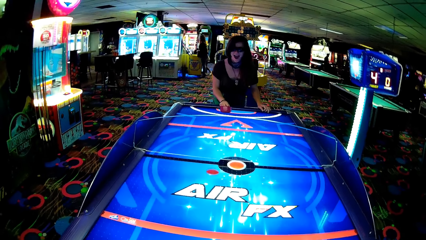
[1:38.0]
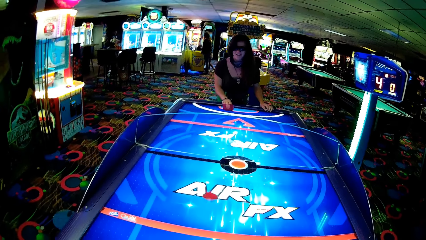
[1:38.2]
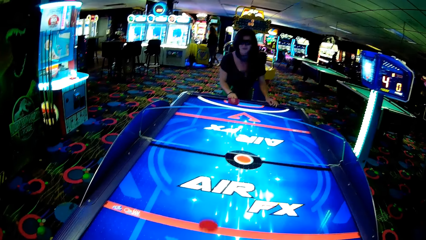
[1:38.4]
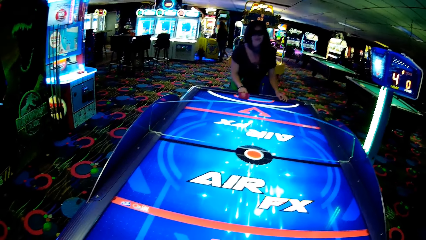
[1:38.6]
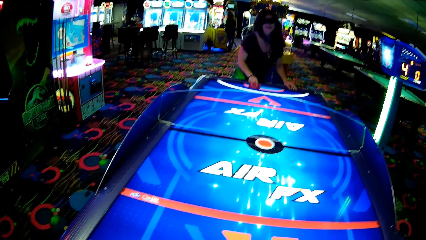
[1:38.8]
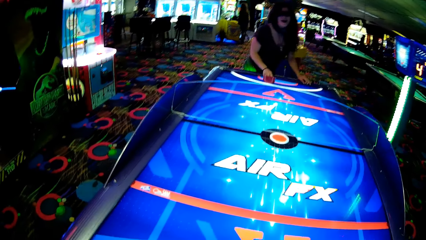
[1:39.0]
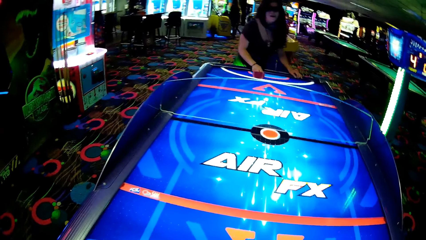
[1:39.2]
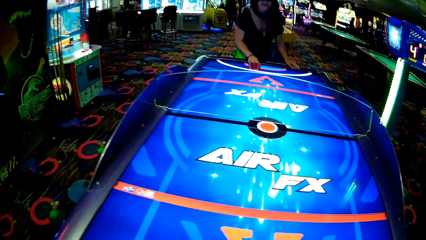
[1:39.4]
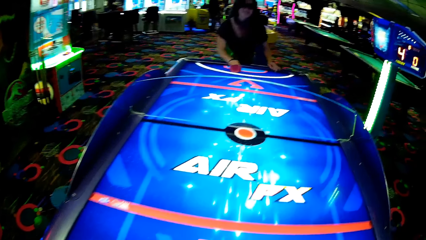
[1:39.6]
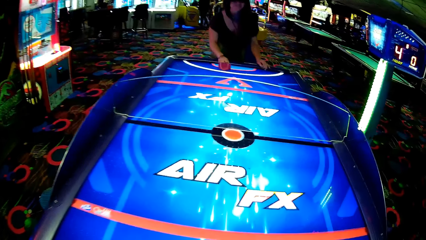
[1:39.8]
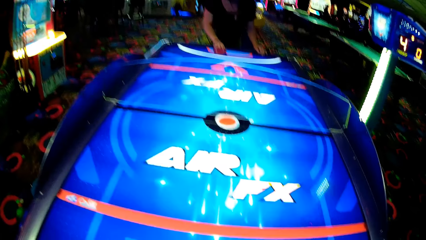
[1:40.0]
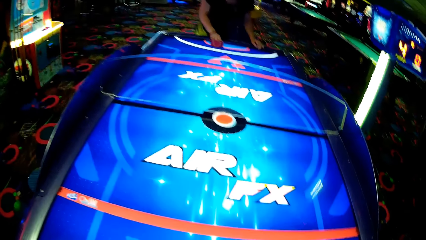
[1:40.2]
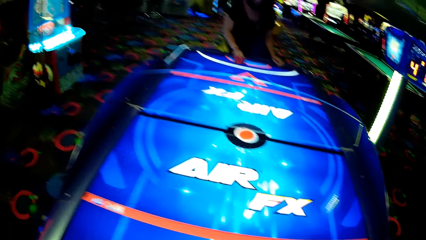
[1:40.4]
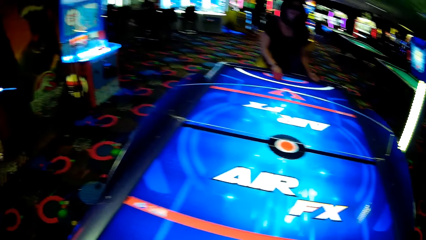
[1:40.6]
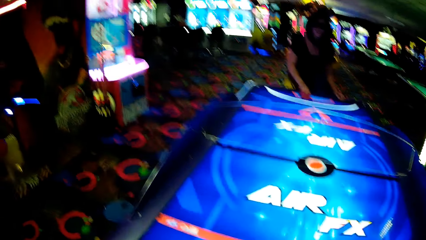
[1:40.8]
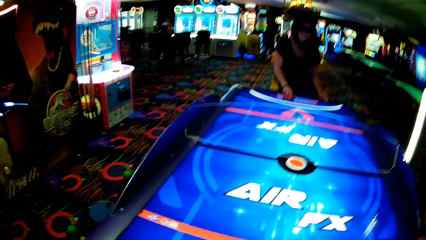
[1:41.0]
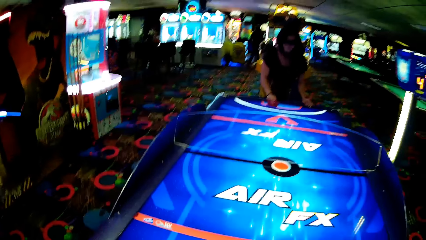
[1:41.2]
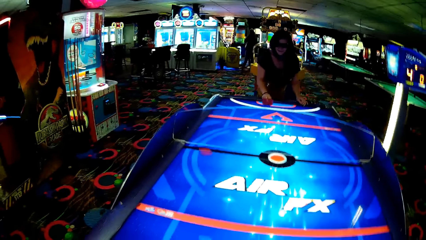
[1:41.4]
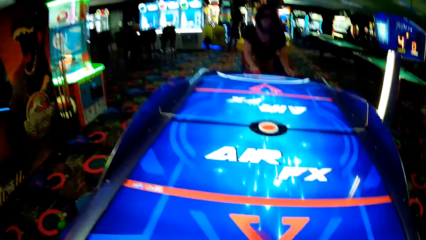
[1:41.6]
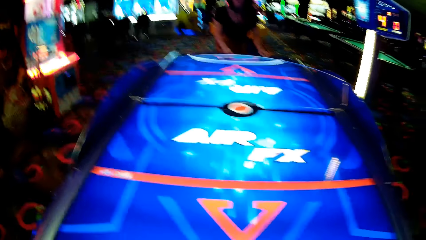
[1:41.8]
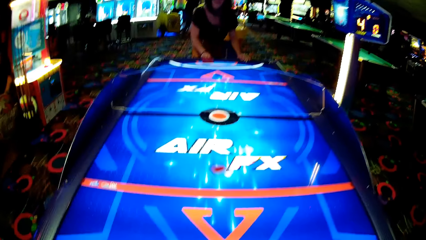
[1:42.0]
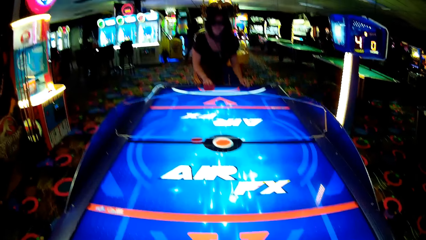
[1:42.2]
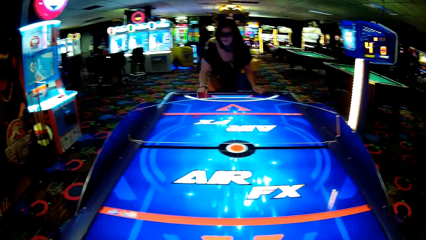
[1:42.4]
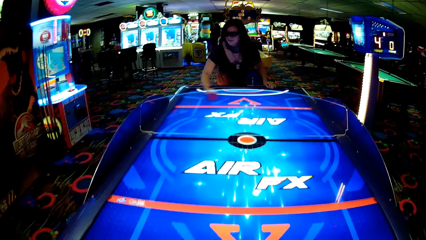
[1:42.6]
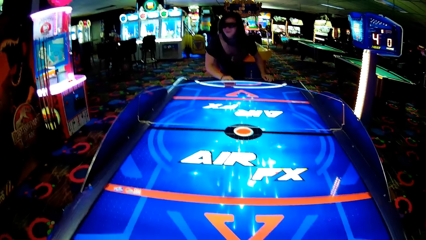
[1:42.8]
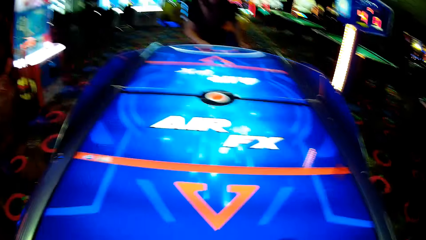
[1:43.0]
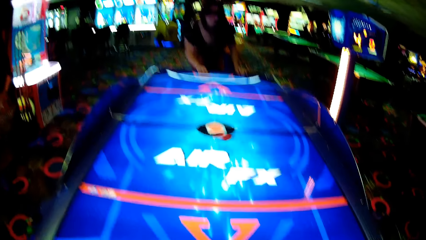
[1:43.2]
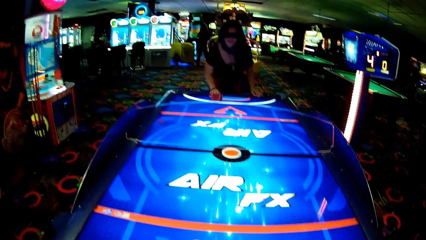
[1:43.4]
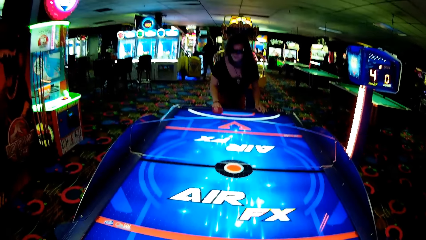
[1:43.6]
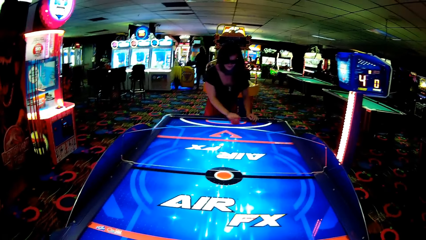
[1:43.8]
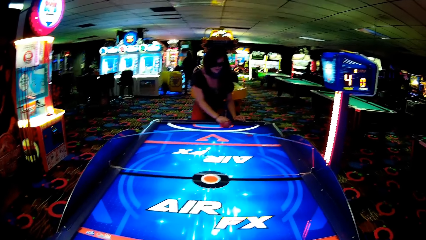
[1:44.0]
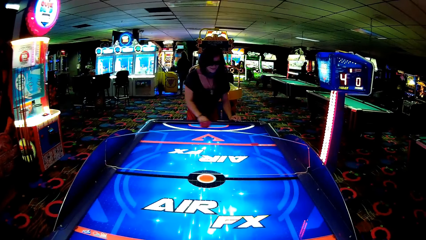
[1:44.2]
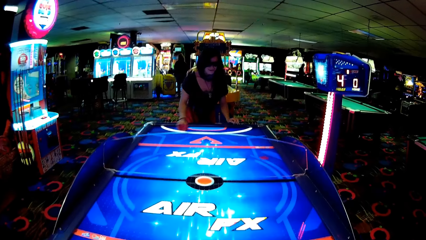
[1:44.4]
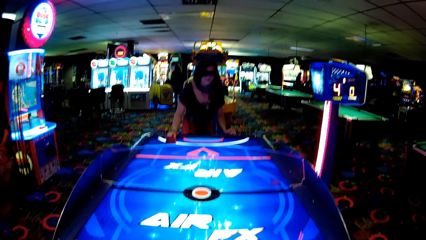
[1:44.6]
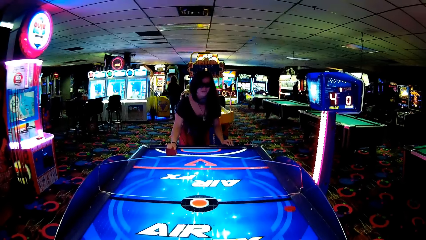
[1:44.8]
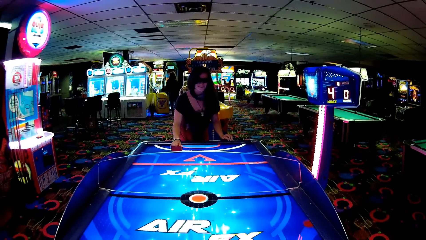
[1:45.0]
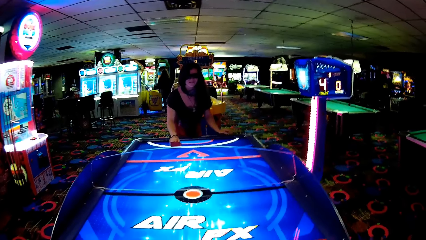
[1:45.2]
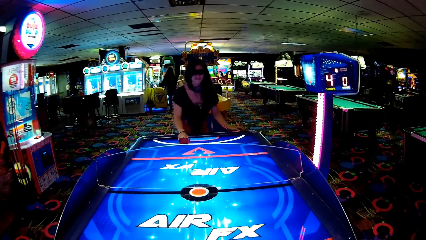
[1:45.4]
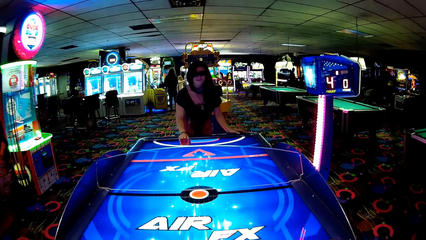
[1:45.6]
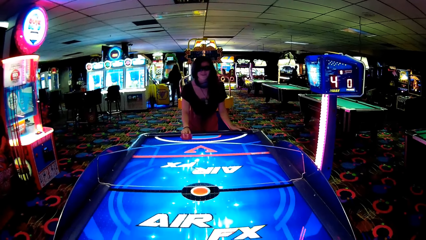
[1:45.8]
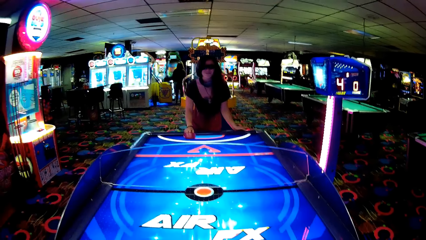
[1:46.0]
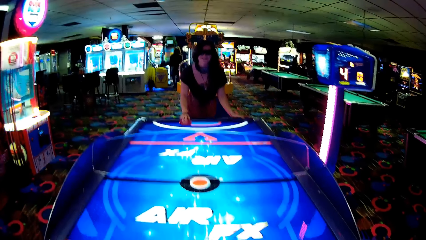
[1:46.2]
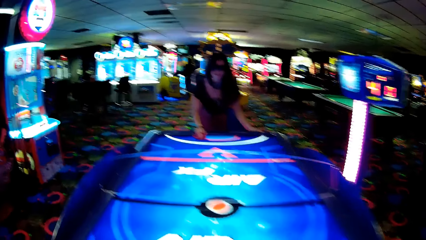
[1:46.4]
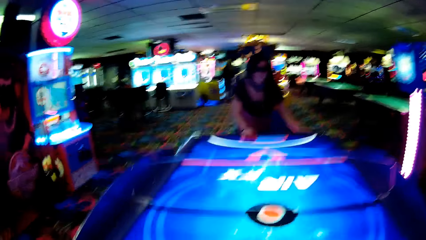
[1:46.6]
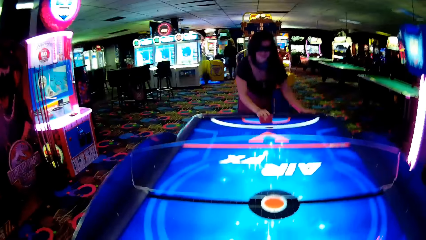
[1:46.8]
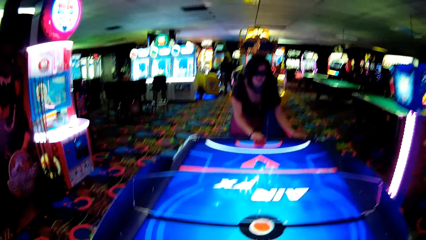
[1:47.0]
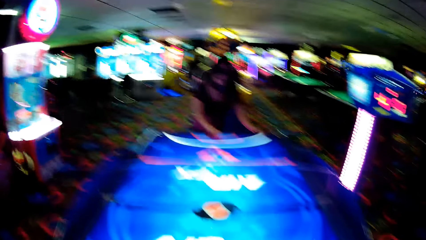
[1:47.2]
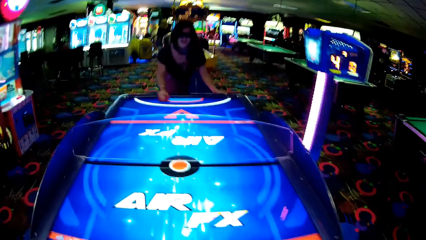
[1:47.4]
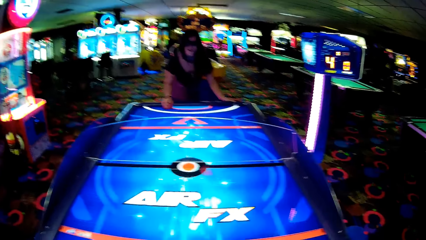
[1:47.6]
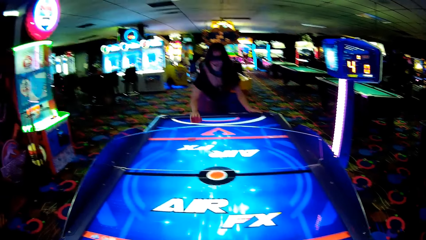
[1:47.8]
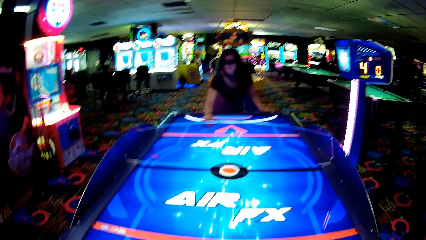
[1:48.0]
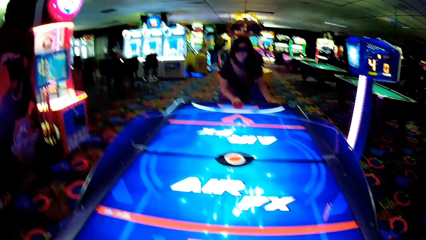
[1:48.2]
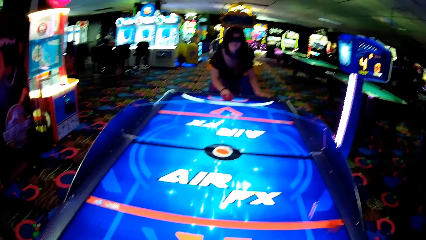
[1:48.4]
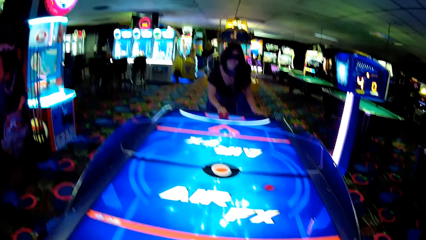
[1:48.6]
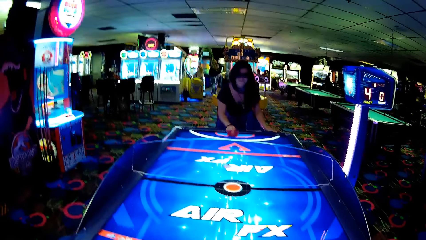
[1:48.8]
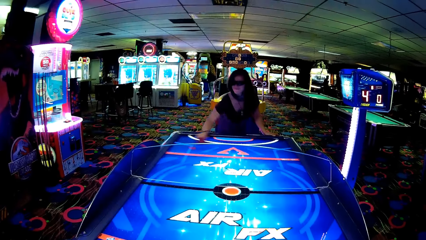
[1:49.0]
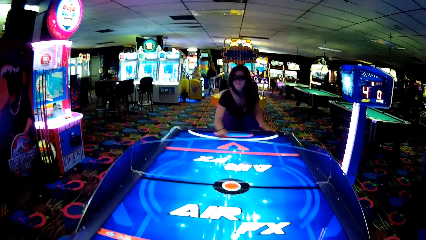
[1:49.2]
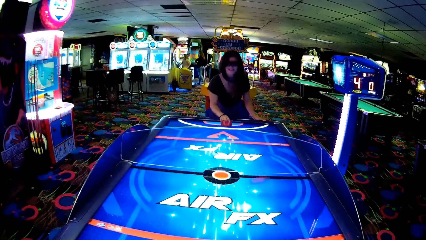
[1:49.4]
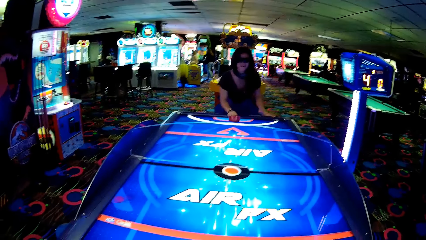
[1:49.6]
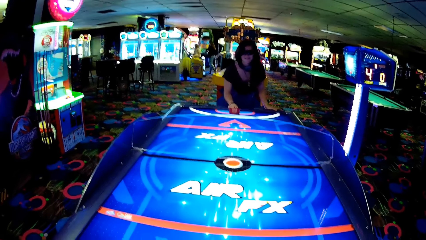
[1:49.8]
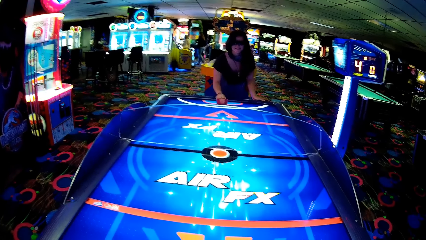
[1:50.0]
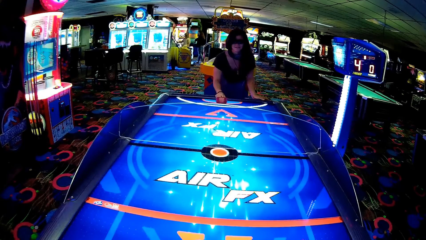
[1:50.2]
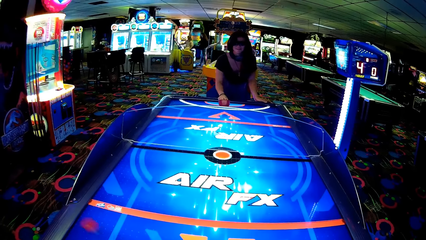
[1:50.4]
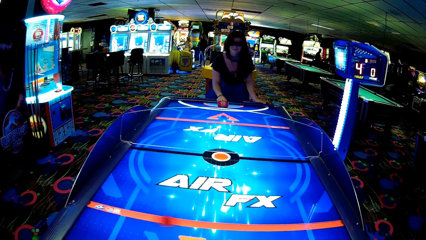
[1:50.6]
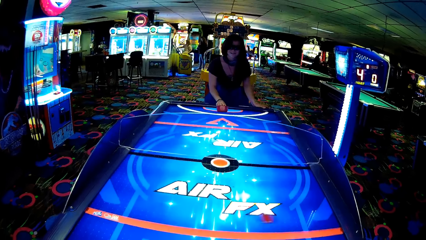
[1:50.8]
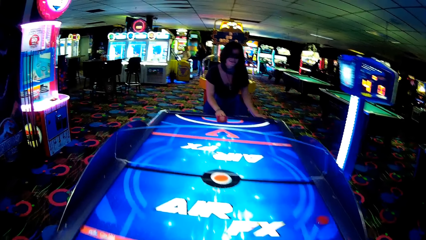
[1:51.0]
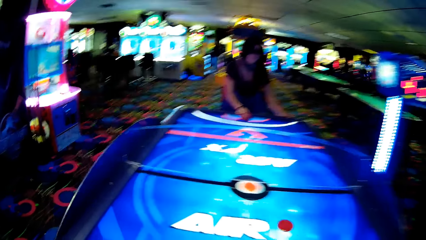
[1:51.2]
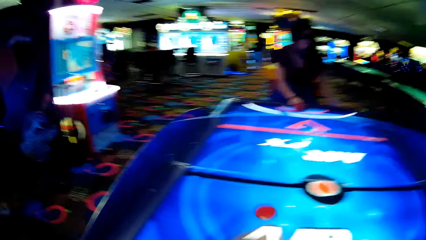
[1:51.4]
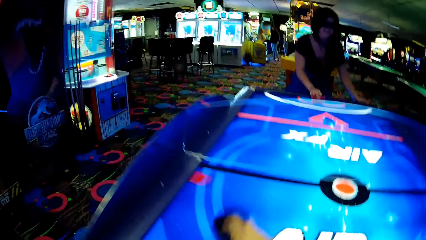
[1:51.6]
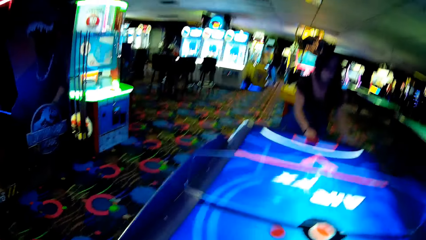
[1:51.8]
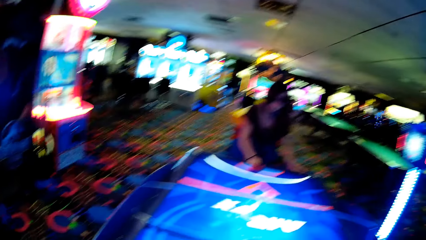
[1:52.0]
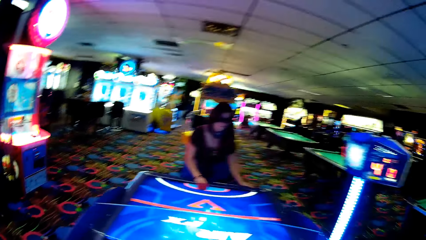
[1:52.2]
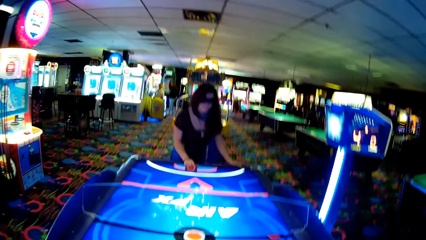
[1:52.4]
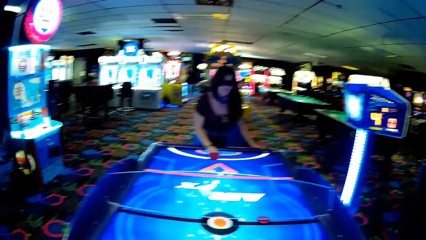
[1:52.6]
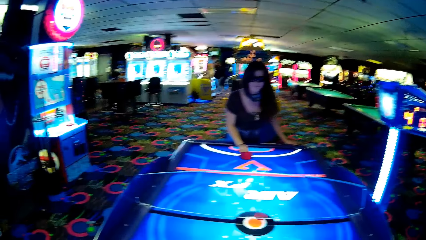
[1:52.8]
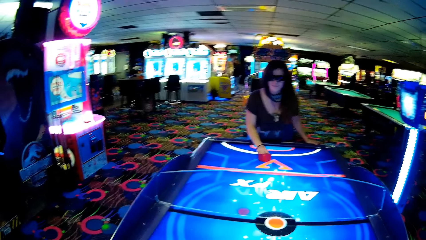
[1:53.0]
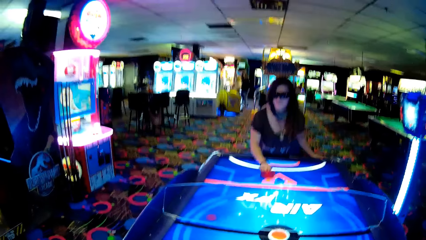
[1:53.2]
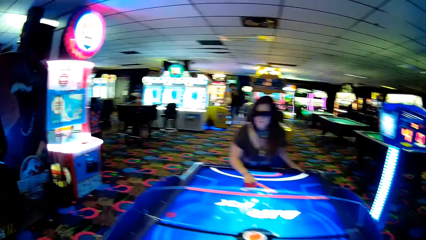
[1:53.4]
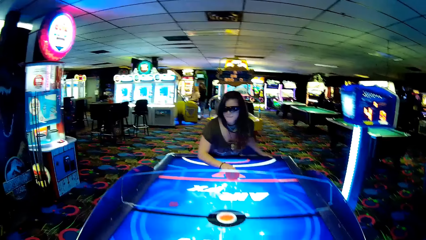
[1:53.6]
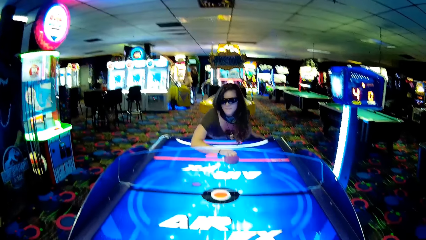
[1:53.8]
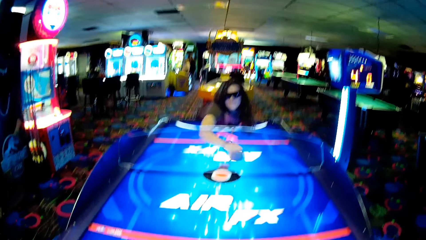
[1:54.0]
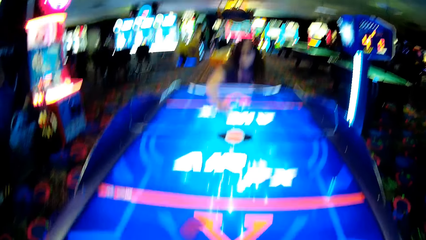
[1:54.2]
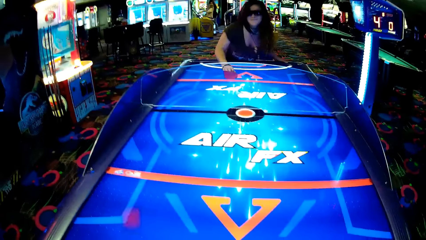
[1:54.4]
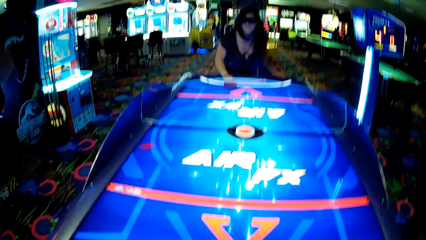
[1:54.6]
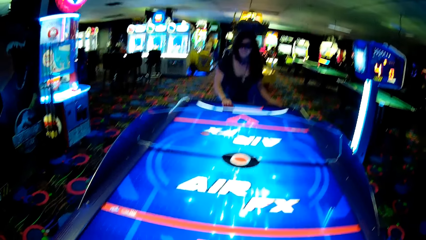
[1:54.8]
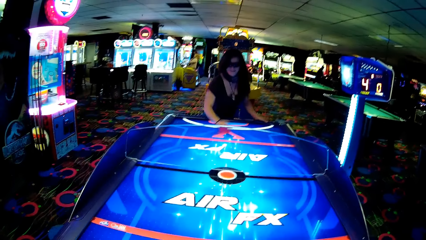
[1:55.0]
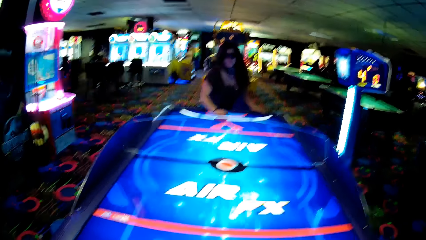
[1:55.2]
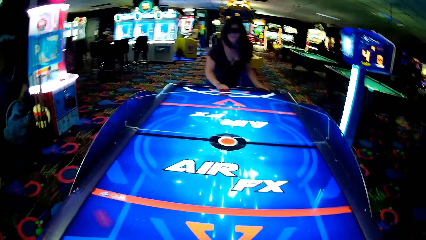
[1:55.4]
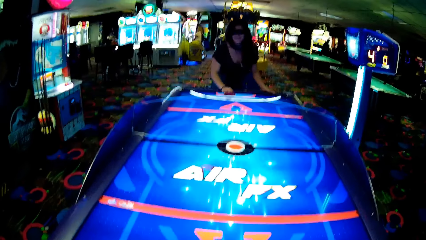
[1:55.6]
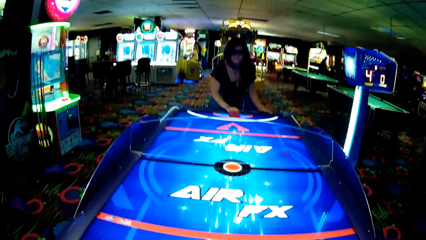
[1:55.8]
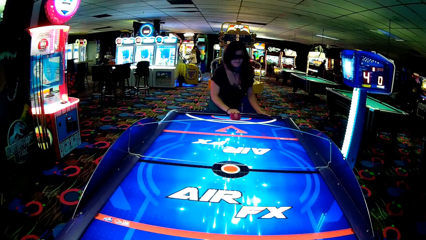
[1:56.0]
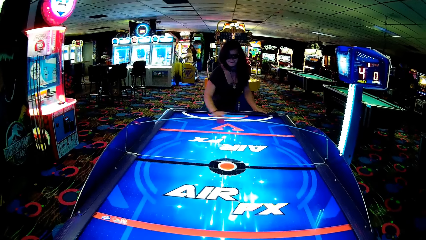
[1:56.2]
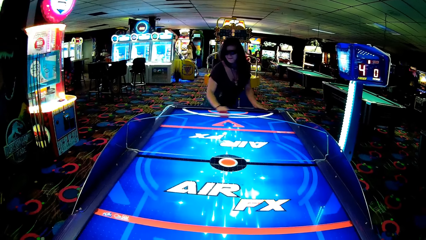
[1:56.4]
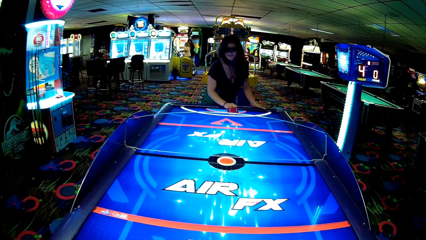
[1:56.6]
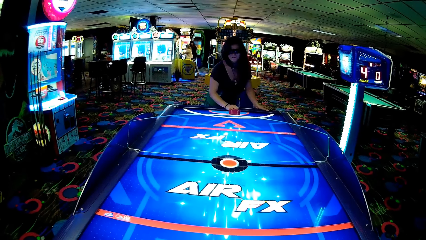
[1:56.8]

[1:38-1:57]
The camera wearer moves something and strikes the puck. The woman moves something. The camera wearer moves something. The woman moves something. The camera wearer strikes the puck, talks with the woman, and strikes the puck. The woman strikes the puck. The camera wearer moves something. The woman moves something. The camera wearer strikes the puck and moves something. The woman strikes the puck and moves something. The camera wearer strikes the puck and moves something. The woman moves something.
